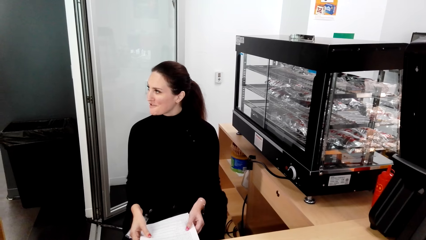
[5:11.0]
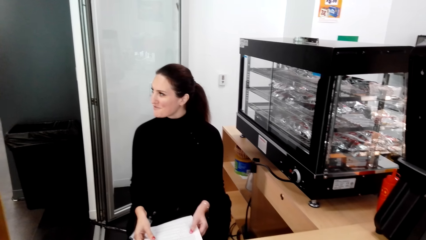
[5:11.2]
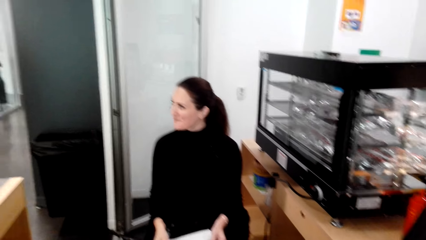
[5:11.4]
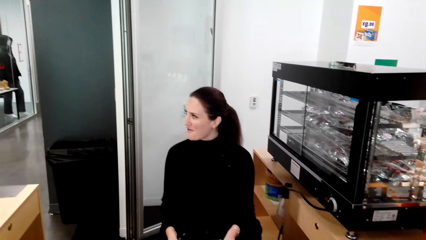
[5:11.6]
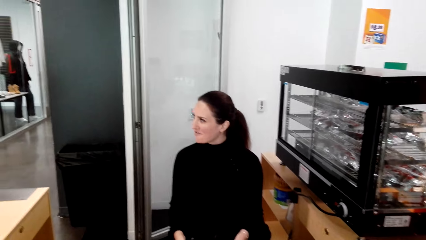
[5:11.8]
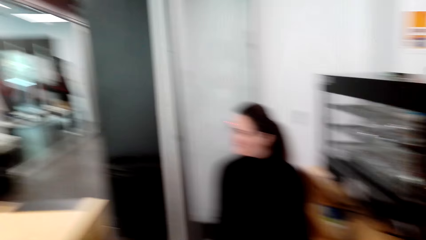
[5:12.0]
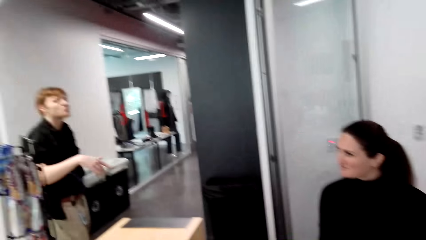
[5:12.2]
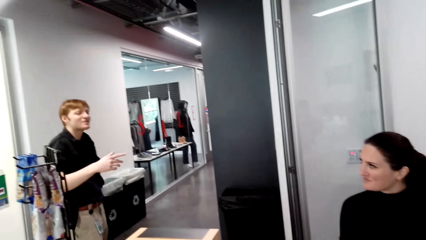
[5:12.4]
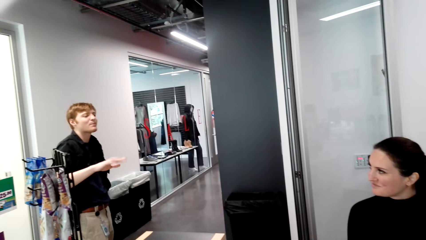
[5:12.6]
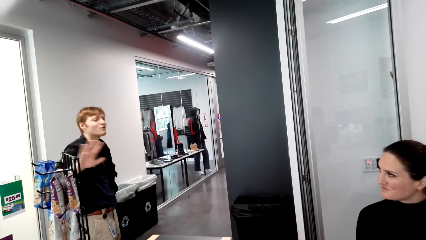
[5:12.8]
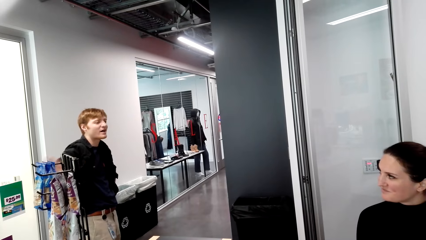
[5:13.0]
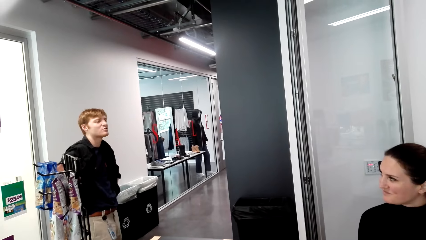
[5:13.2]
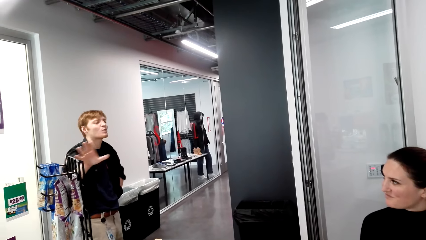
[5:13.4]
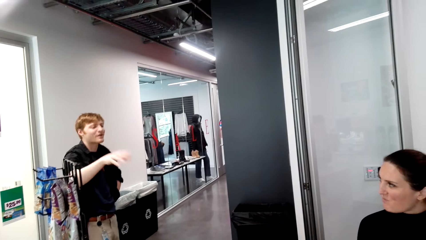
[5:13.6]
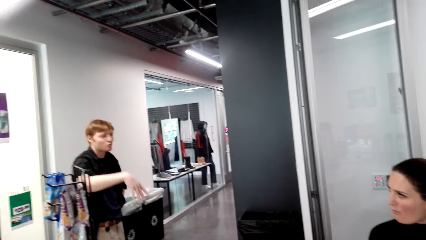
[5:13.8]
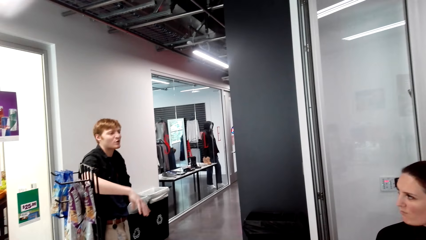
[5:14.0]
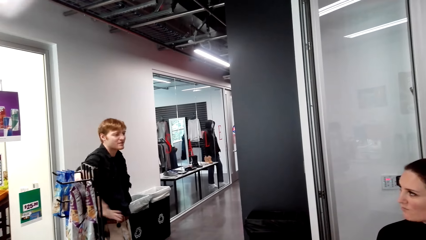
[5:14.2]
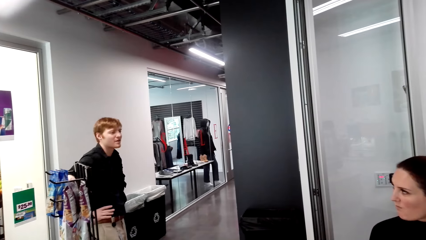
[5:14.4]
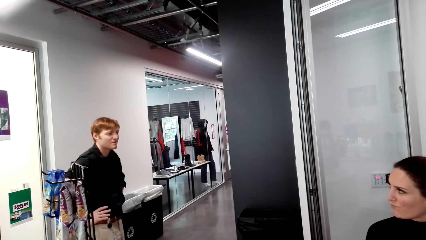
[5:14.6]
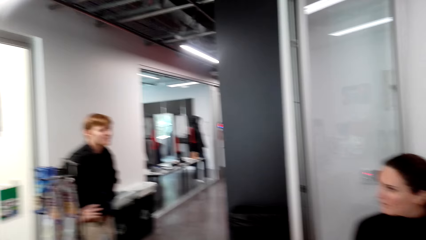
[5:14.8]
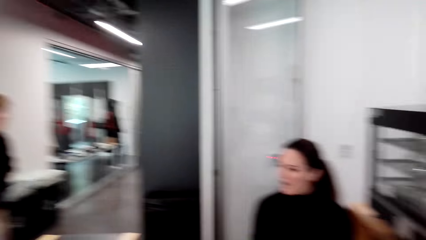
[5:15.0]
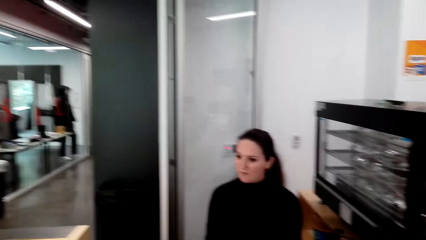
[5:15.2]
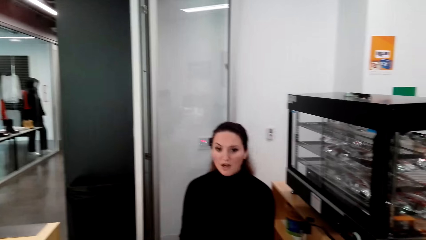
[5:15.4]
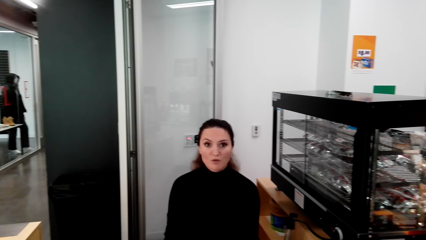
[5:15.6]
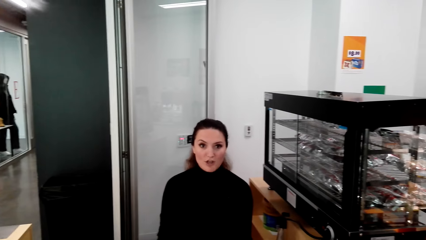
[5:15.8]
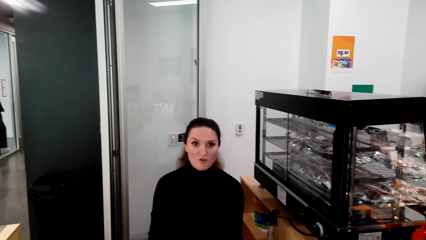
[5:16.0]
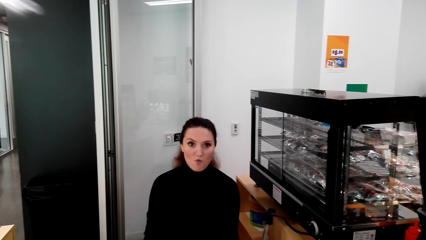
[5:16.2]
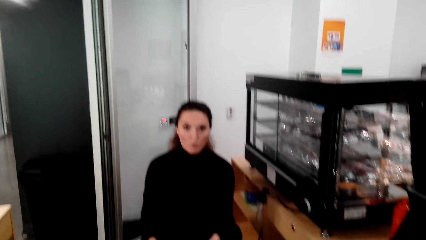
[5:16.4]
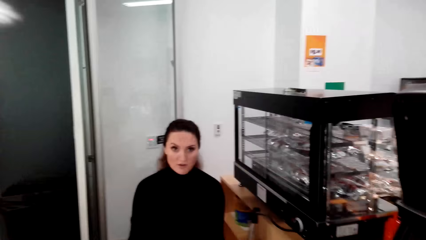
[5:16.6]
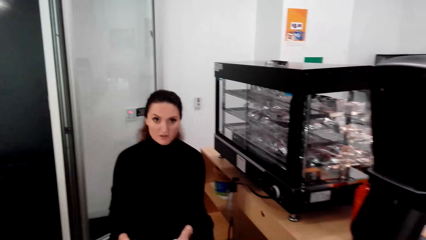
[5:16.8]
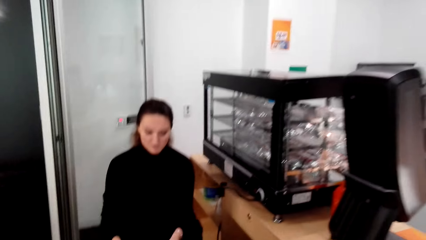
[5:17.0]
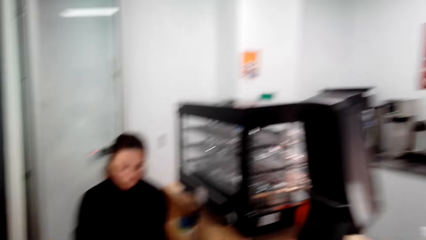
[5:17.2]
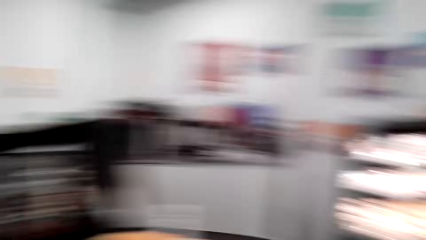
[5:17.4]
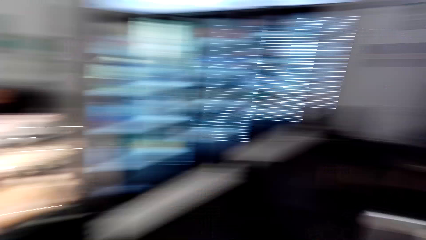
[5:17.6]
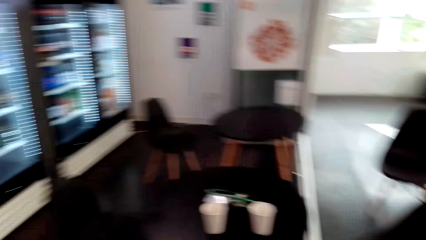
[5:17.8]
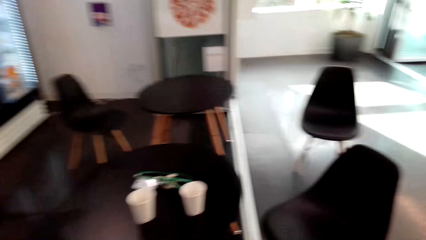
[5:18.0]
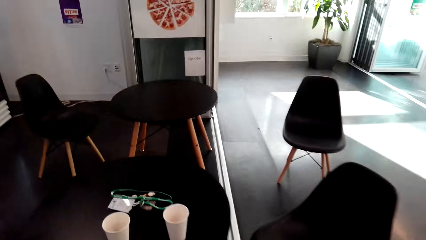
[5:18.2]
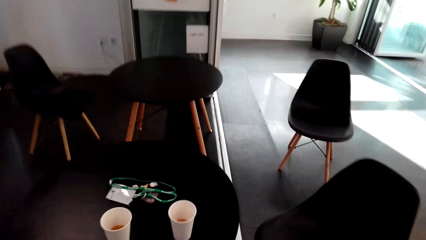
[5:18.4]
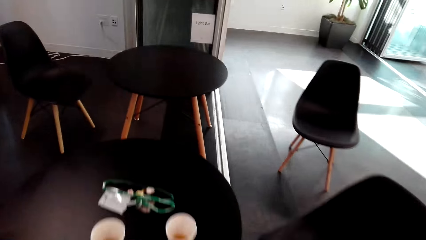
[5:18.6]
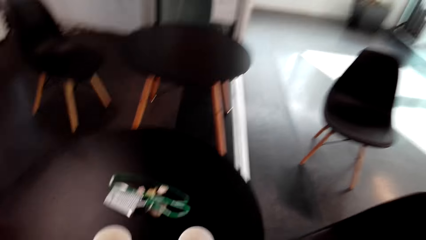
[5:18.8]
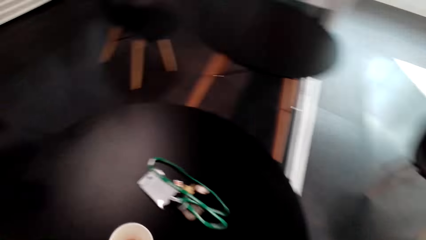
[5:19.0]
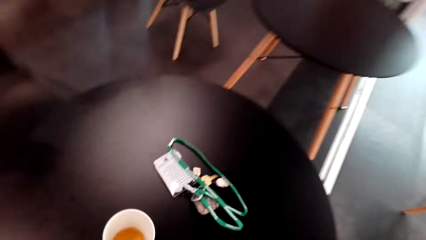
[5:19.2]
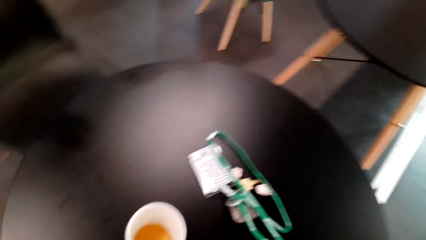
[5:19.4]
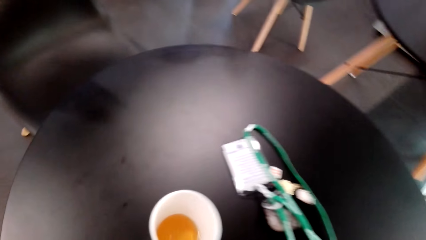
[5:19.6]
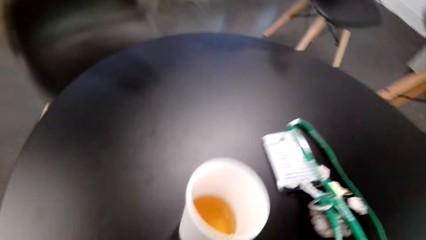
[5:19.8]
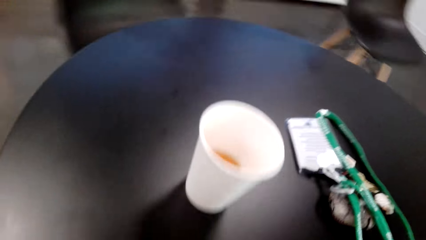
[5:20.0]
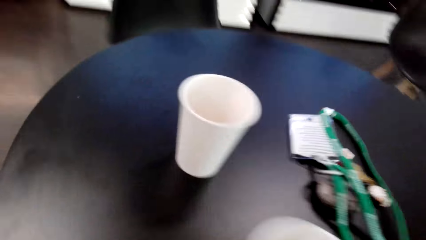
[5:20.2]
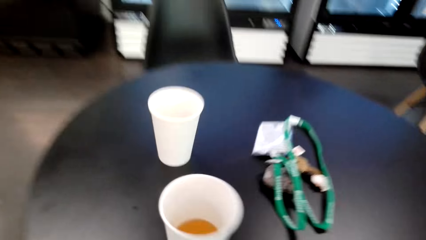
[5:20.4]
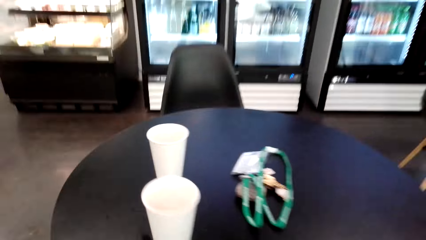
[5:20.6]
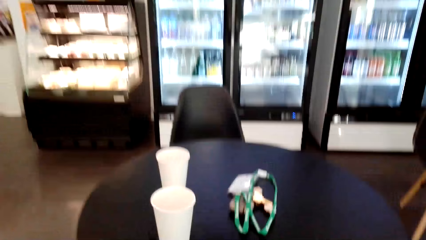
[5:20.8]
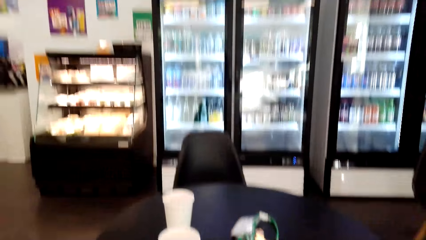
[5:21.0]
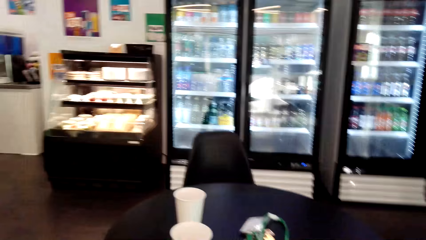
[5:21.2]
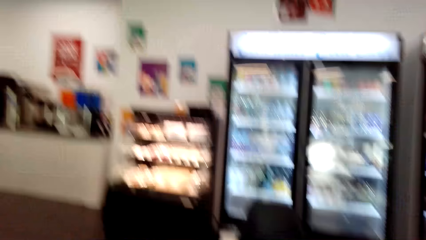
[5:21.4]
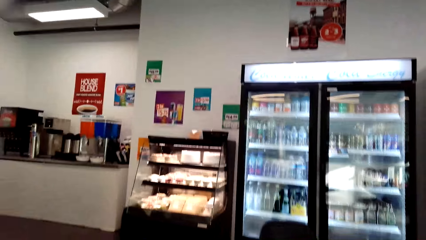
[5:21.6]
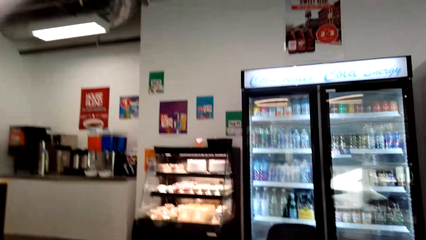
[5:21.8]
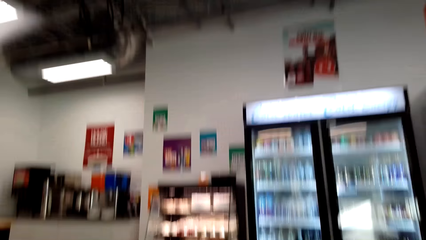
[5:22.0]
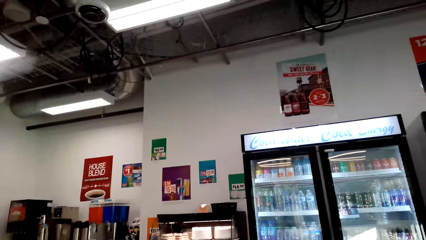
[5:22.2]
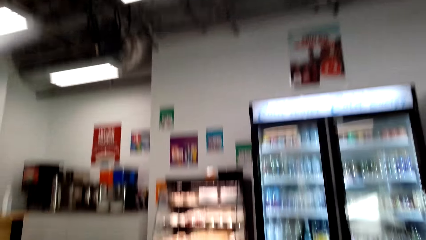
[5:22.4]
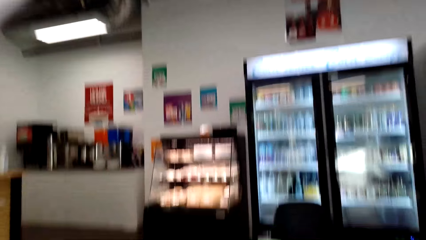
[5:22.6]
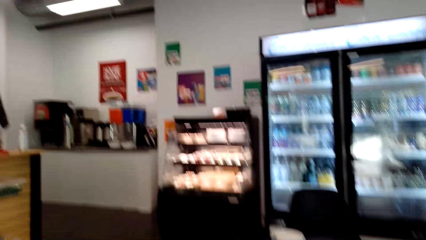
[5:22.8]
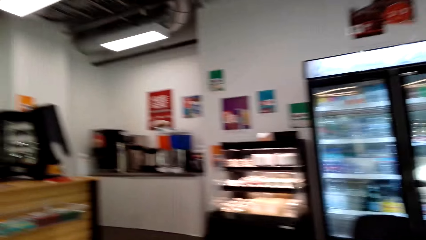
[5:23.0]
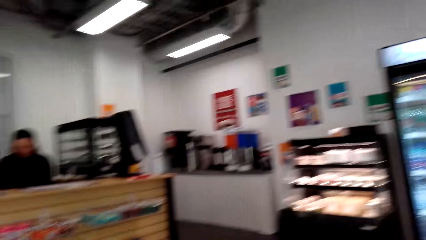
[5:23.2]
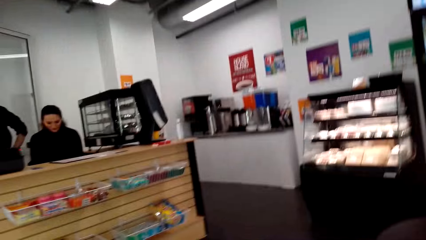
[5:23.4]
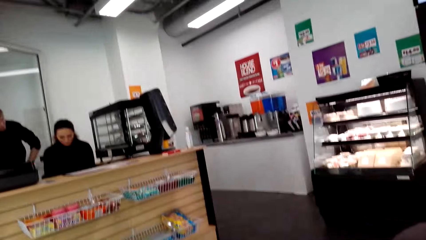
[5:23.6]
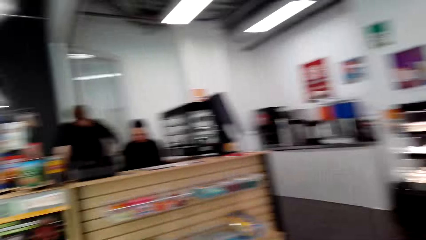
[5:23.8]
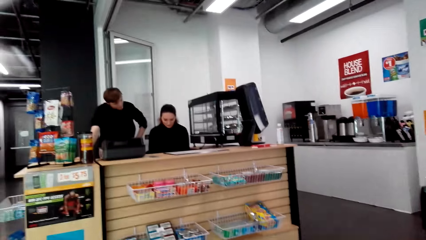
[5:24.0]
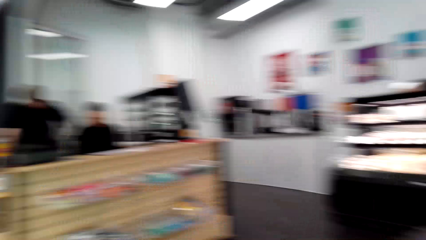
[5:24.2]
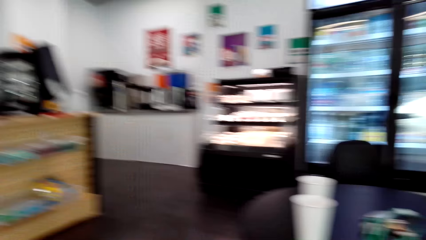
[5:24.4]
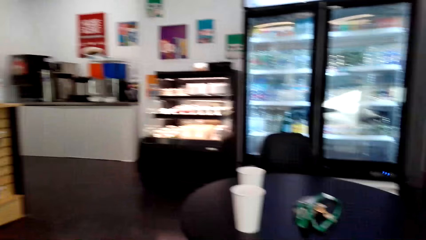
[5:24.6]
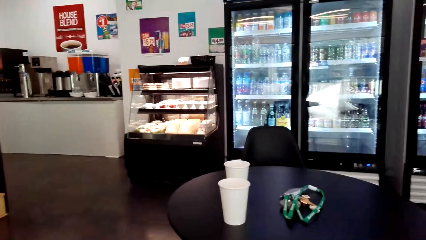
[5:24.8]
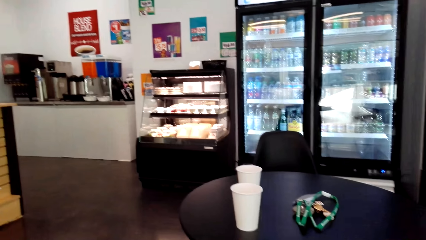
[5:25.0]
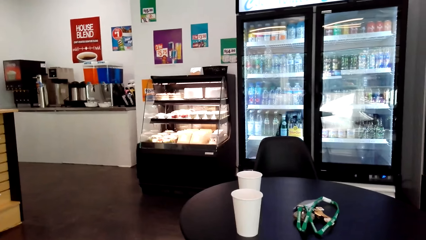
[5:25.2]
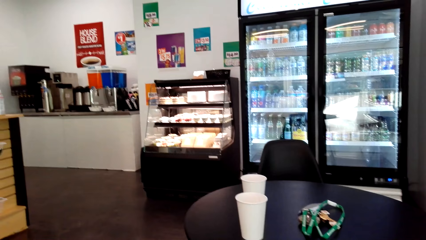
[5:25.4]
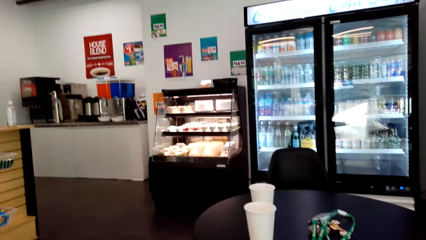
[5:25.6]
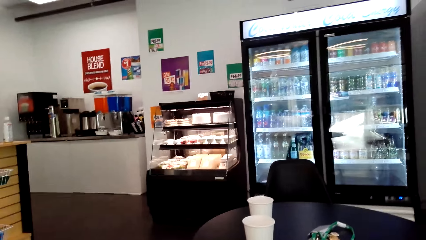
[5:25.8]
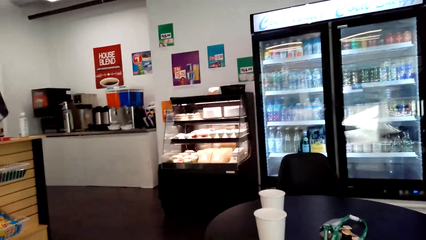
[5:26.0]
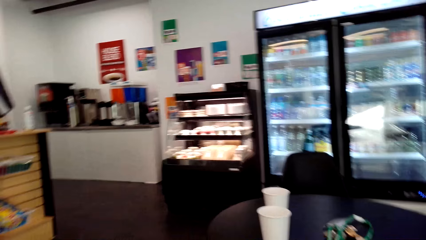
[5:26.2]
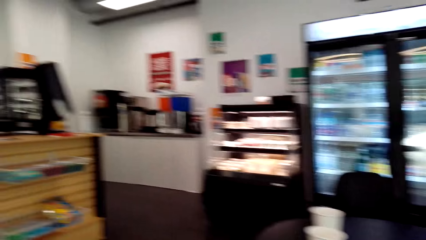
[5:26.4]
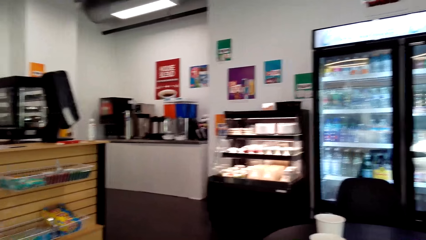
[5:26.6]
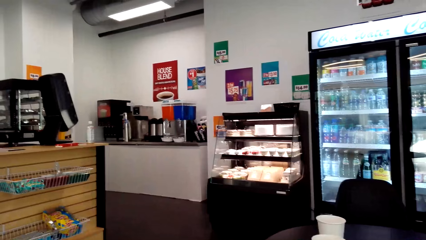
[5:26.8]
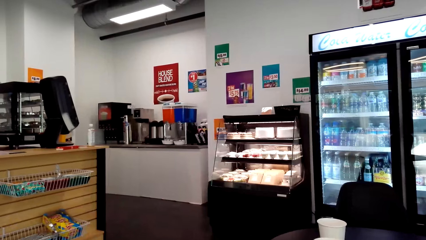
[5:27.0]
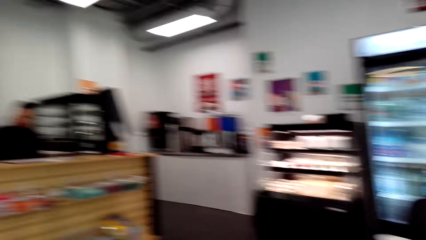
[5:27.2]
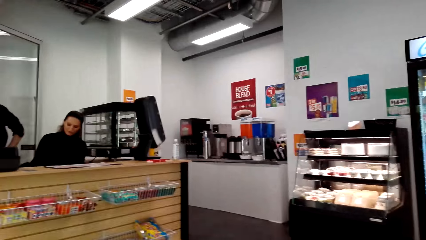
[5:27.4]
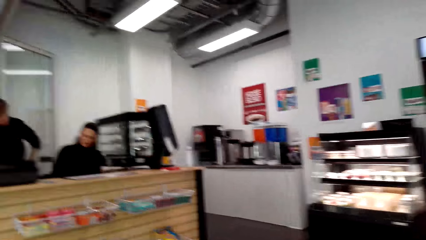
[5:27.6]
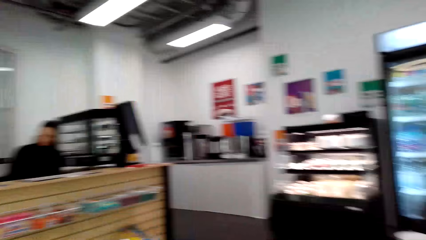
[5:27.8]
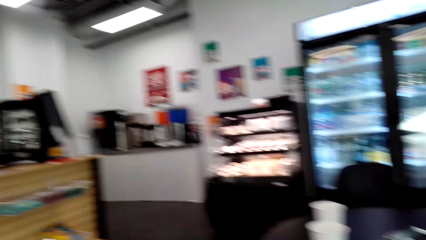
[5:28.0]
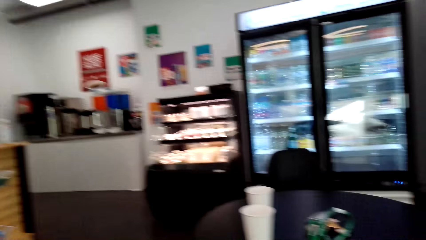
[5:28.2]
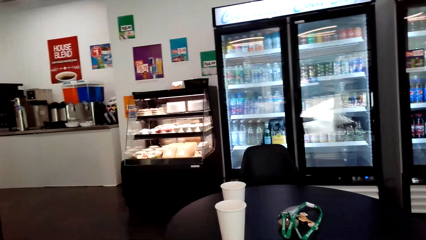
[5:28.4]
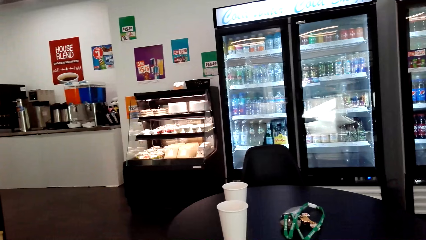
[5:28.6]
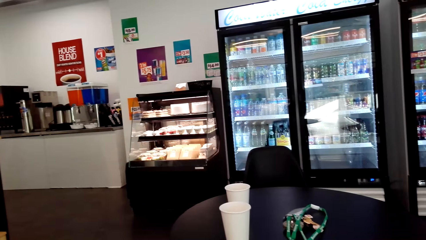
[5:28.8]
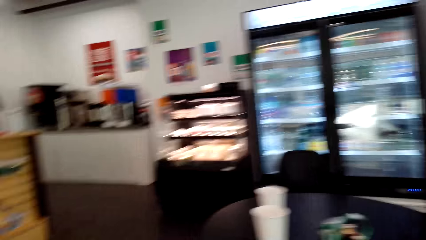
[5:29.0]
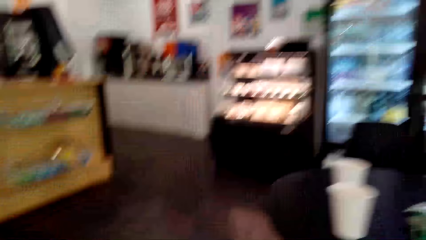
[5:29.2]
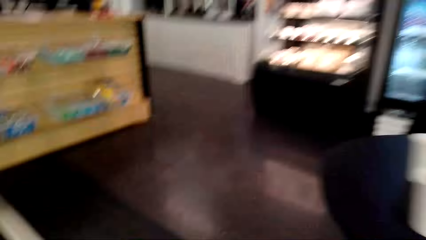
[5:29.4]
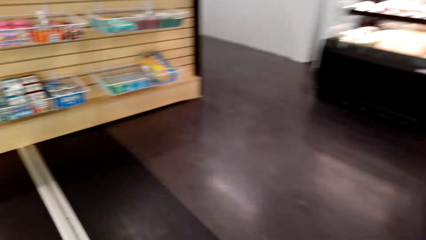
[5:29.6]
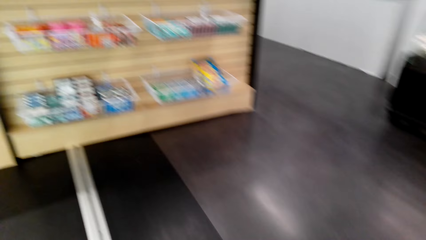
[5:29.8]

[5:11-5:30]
A man converses with a woman. The camera wearer walks towards the table. They move the camera around. They look around. They move around the mall.
